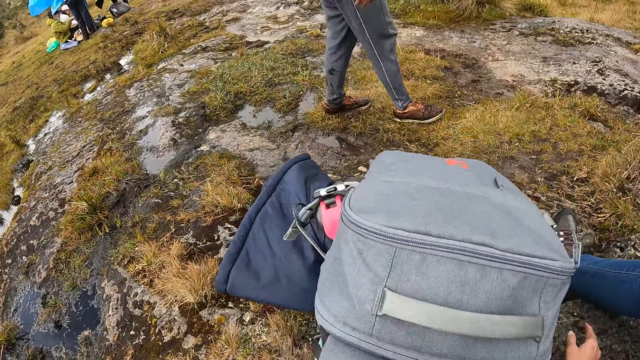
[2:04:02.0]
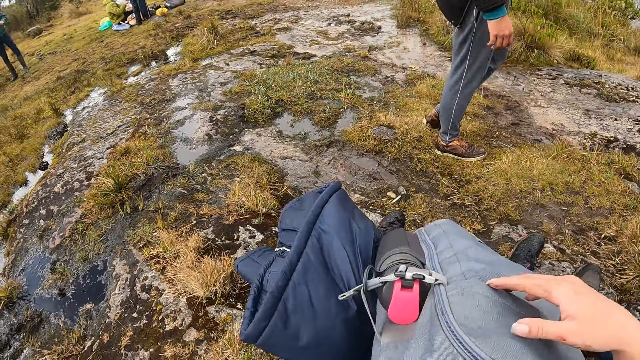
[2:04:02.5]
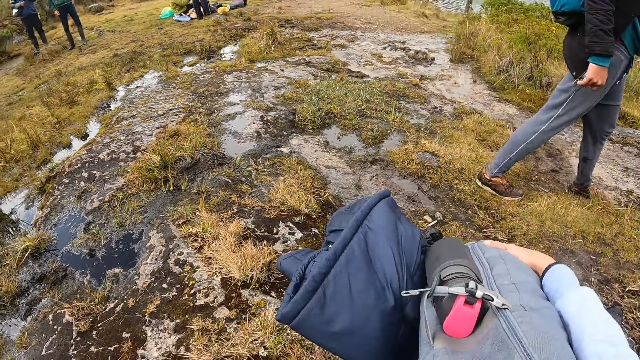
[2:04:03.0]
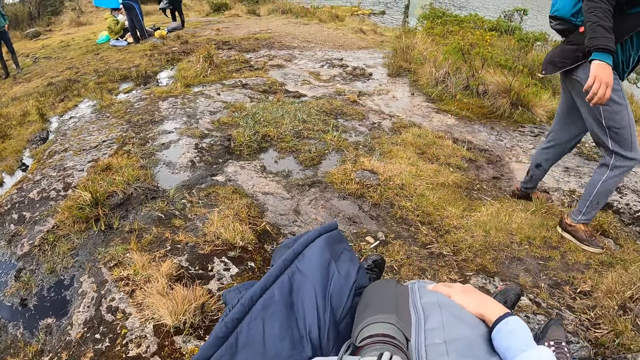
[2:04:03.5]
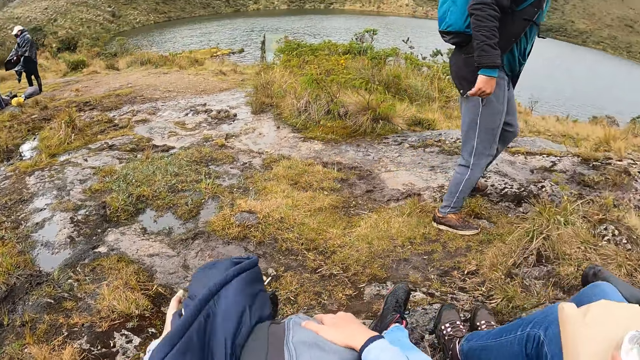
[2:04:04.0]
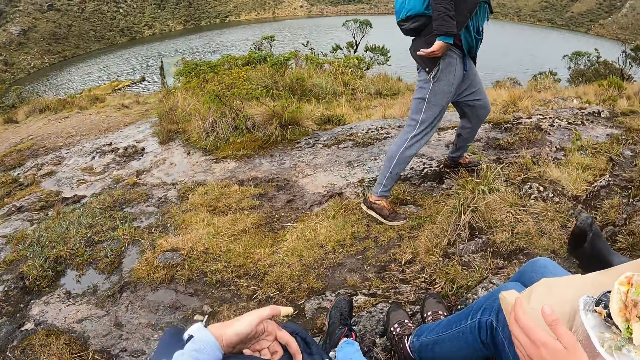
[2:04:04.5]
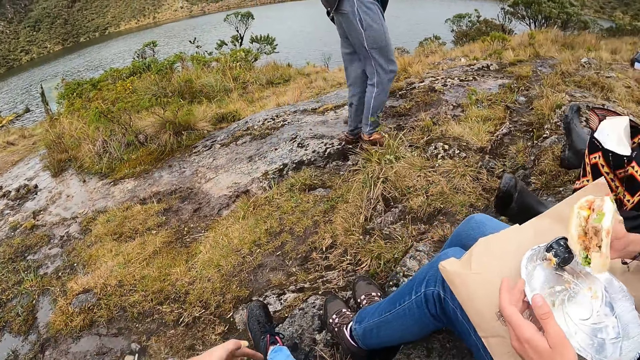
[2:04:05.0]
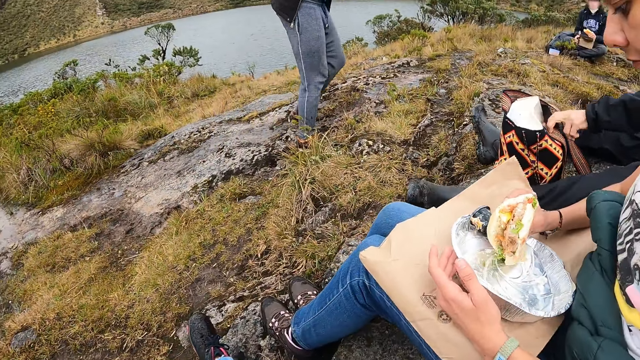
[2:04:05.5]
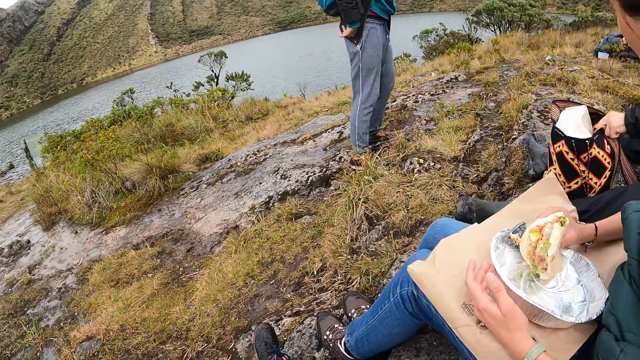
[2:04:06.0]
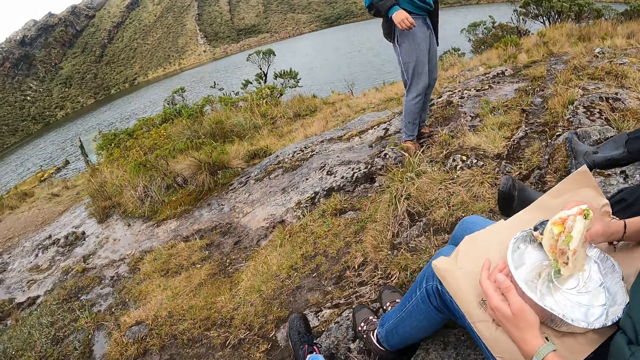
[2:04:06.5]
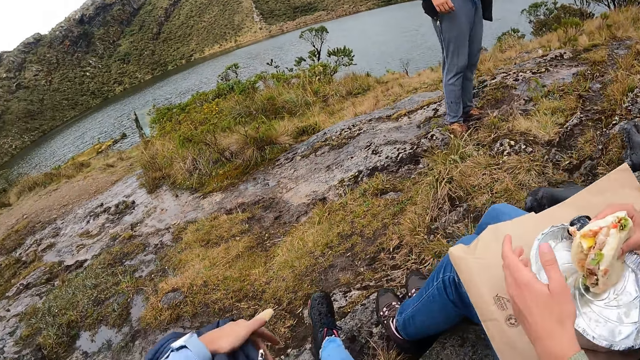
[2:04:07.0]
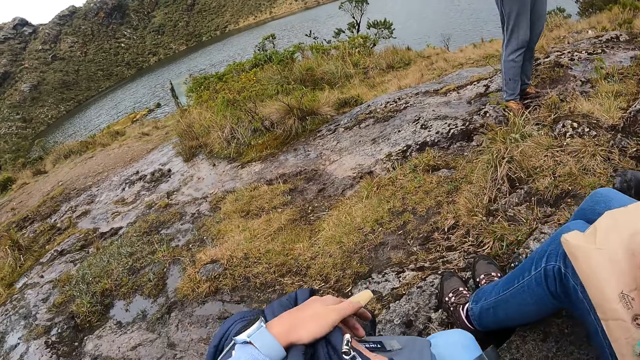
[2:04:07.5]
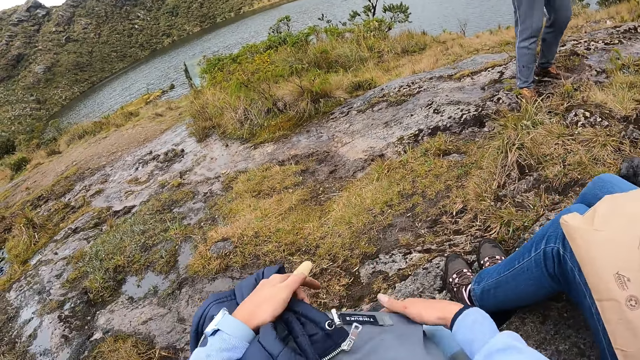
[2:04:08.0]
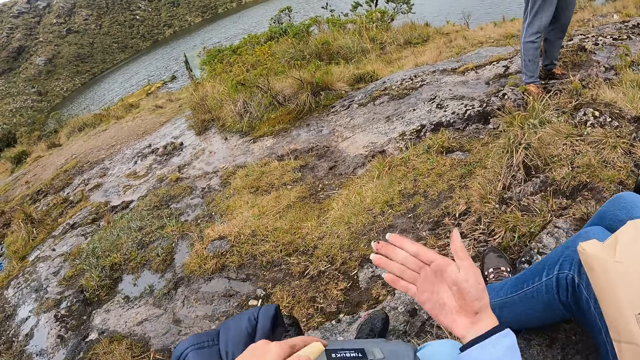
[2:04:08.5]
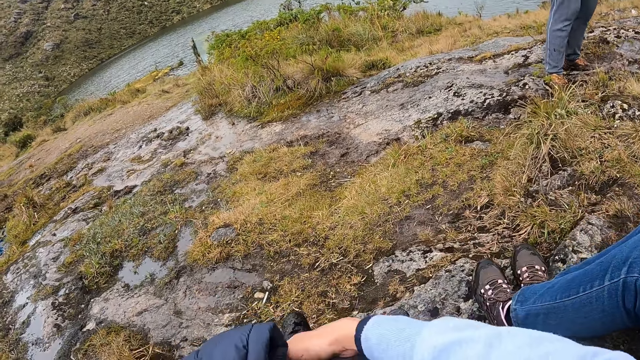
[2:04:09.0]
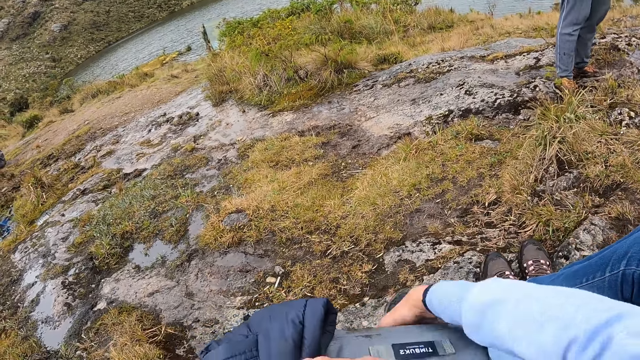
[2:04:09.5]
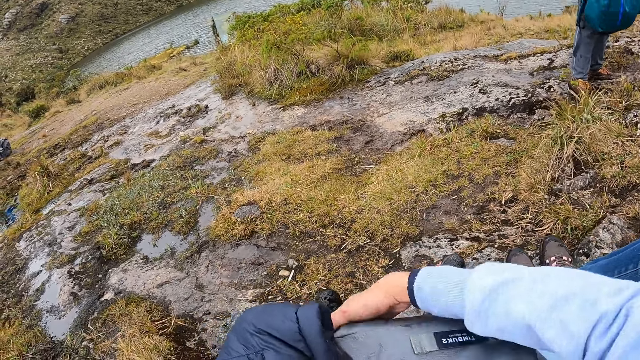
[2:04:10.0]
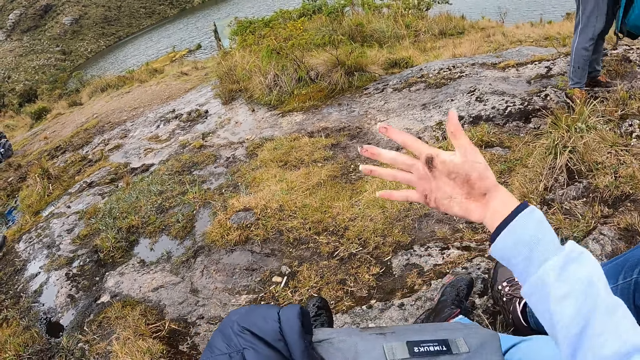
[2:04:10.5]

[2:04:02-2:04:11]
The camera wearer places his right hand on a bag on his lap. He pulls up a jacket with his left hand. The man picks up a bag from the floor with his left hand. The camera wearer dusts the bag on his lap with his right hand.

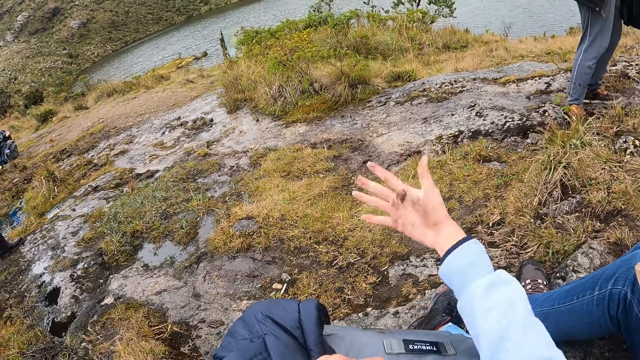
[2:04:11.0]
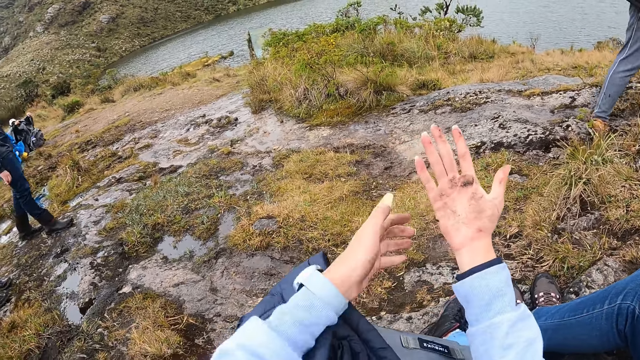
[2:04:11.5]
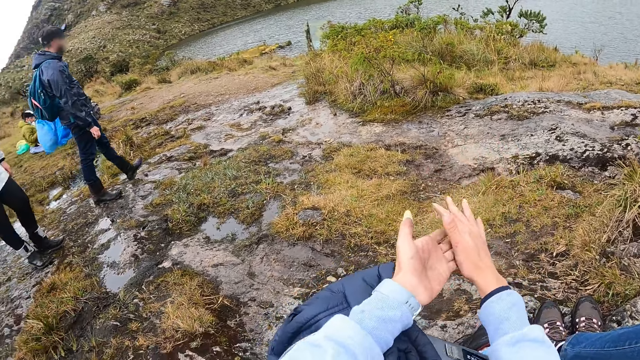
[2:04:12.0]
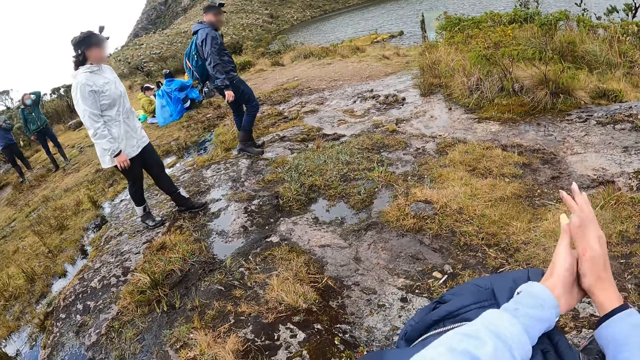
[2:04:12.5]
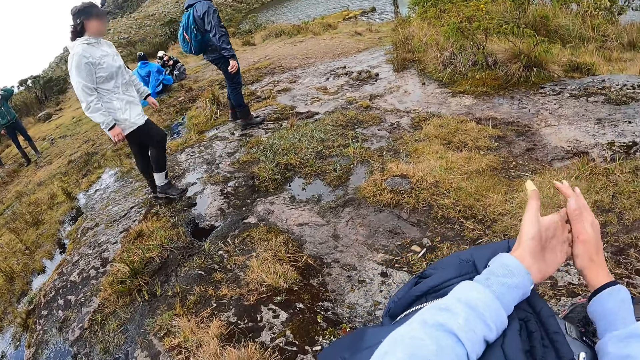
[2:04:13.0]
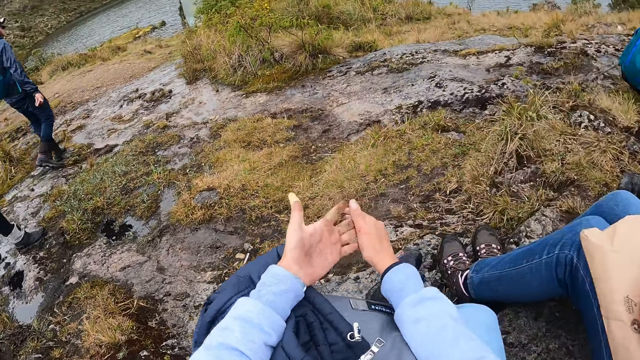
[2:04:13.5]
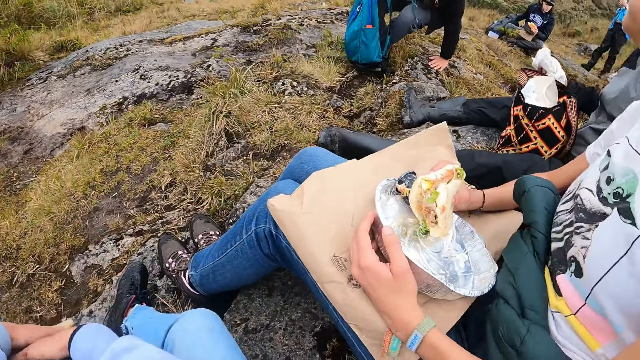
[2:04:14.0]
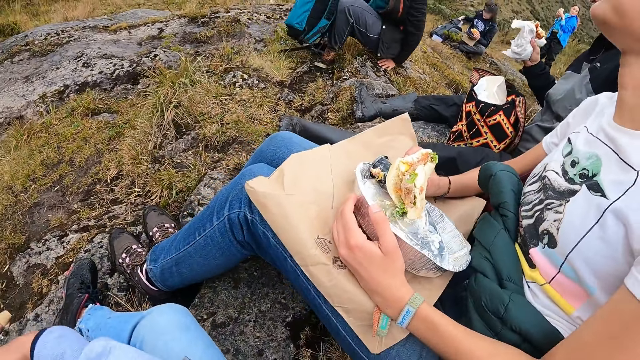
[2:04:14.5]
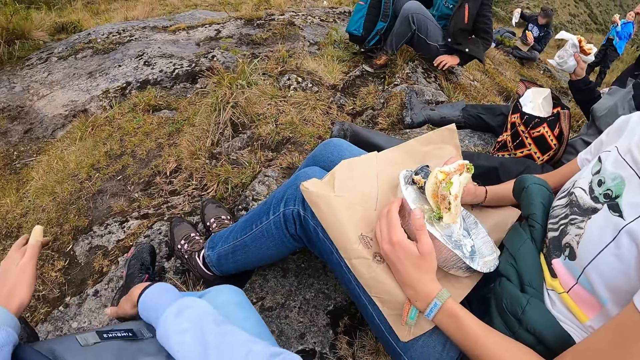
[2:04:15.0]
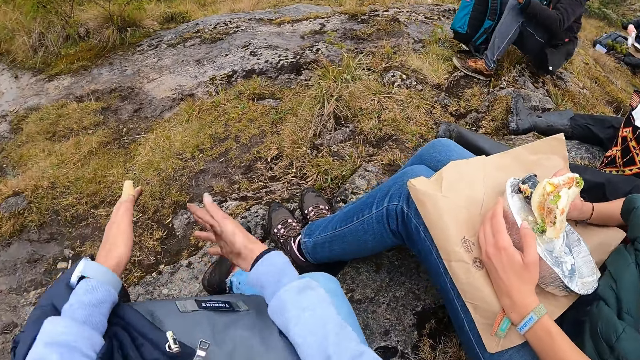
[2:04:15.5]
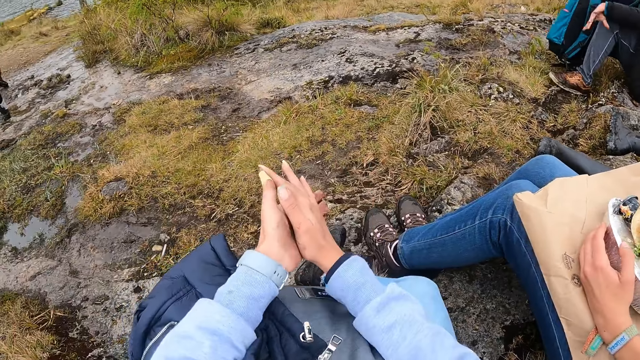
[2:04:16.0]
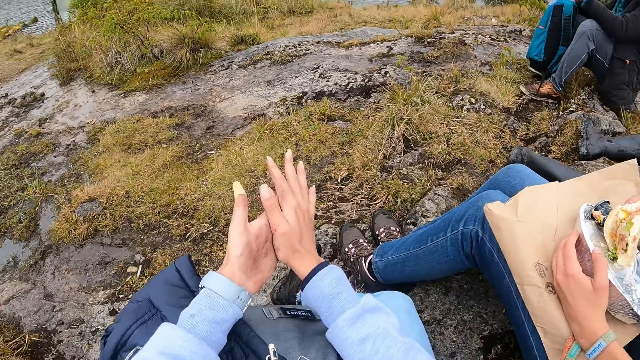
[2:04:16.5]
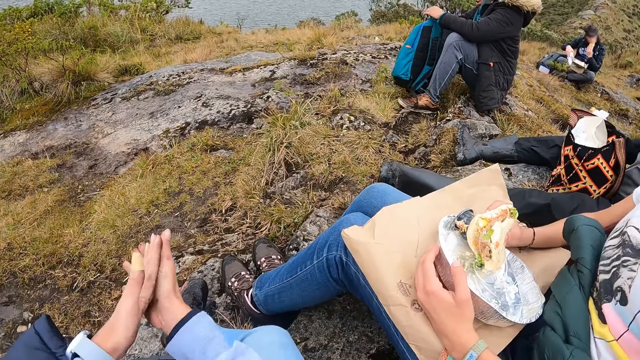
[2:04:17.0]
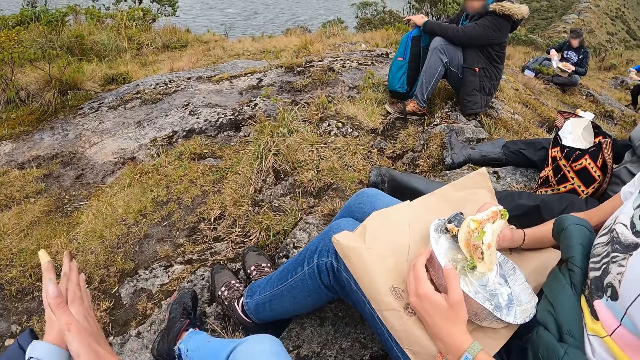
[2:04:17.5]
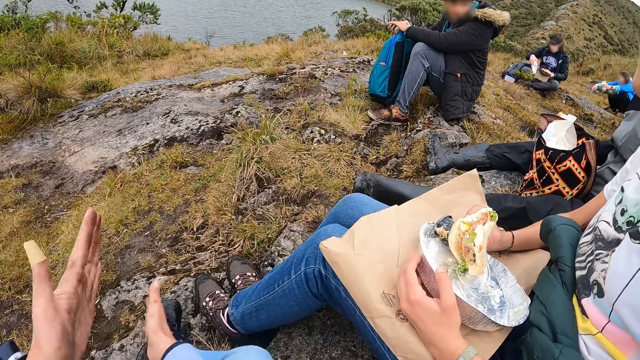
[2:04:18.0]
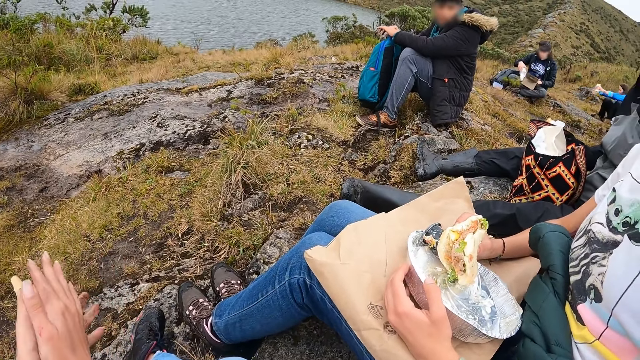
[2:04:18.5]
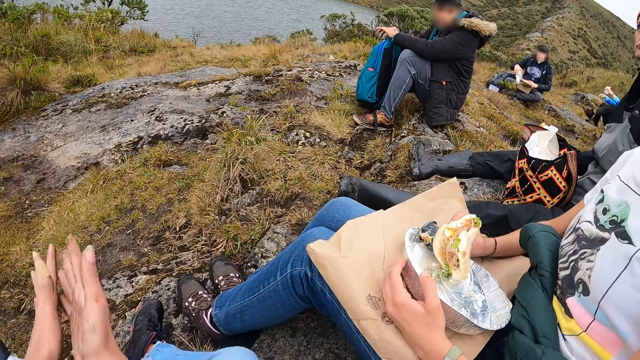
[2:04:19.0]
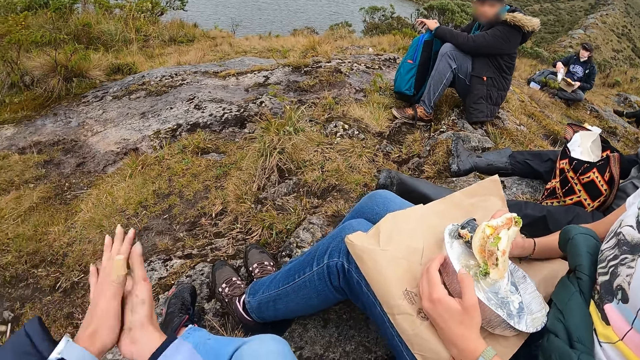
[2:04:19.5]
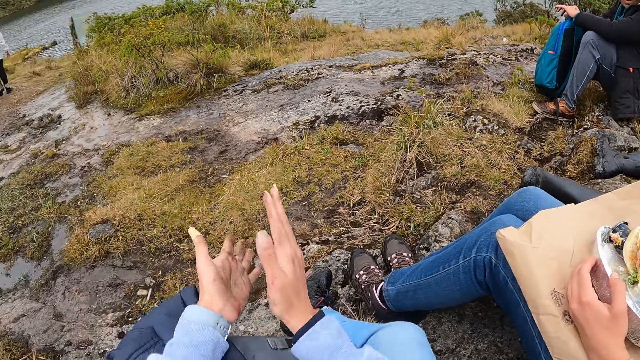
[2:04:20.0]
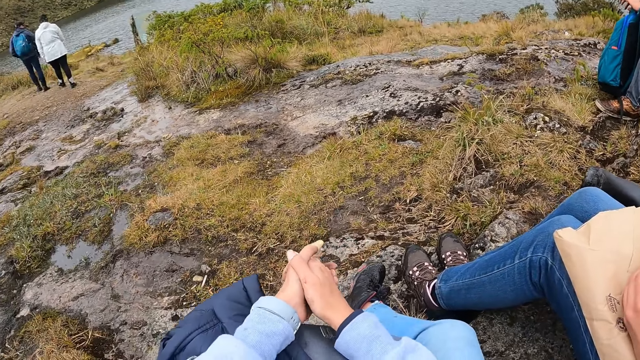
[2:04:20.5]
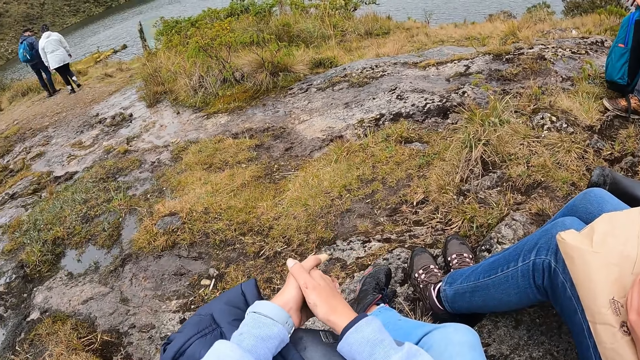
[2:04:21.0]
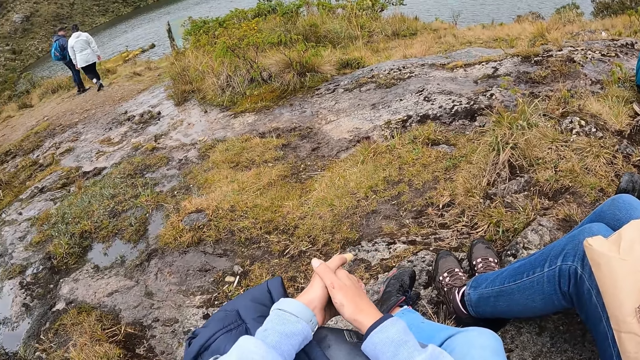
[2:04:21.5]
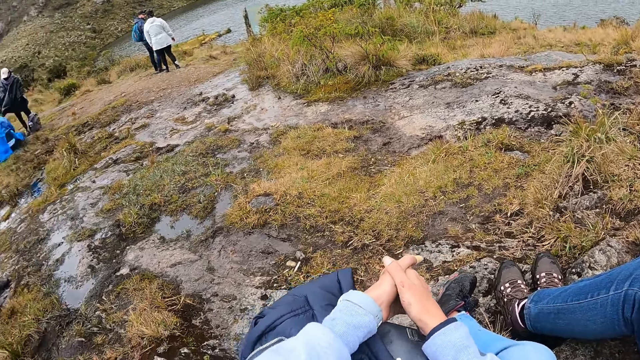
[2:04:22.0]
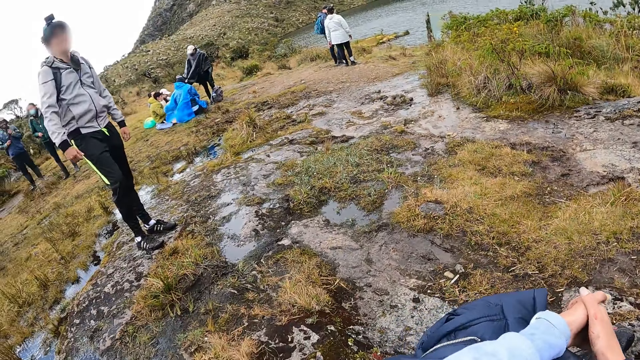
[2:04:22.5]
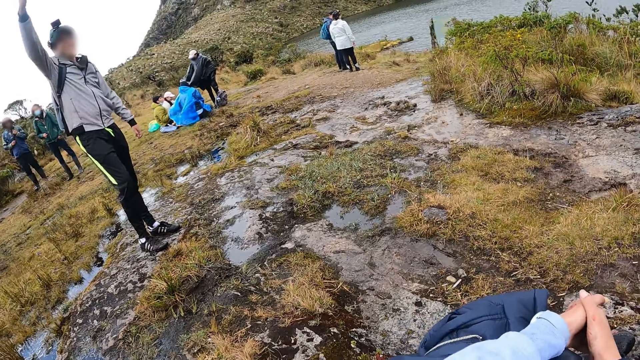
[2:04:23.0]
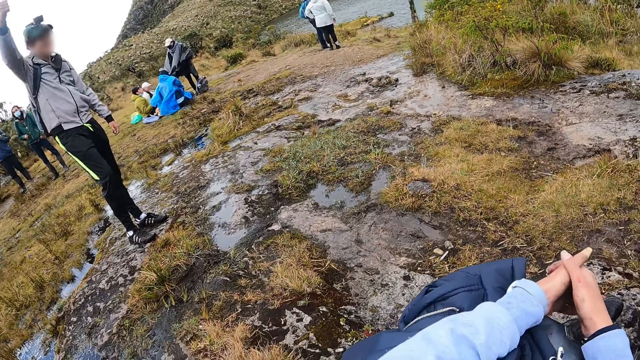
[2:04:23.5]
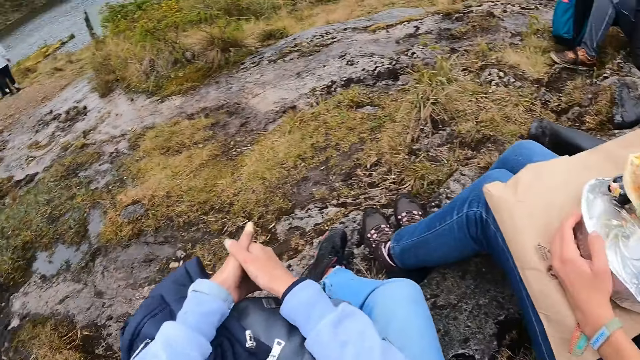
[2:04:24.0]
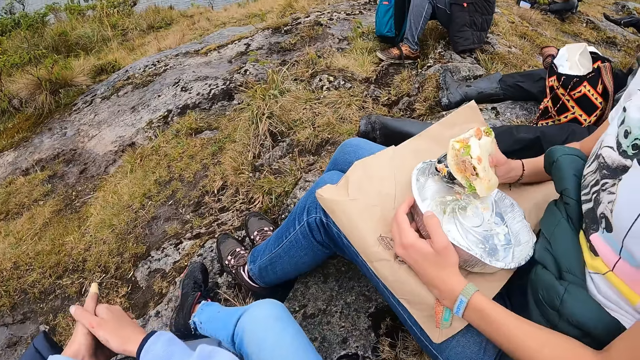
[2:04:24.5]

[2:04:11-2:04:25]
The camera wearer dusts his hands together. He places his right hand on the bag on his lap and places his left hand on his right hand. He dusts the bag on his lap with his right hand. He dusts his hands together. He holds his hands together.
